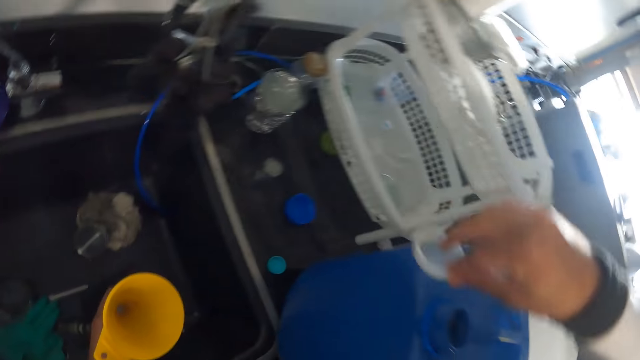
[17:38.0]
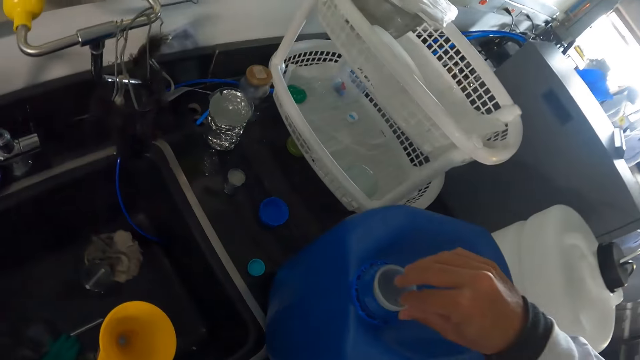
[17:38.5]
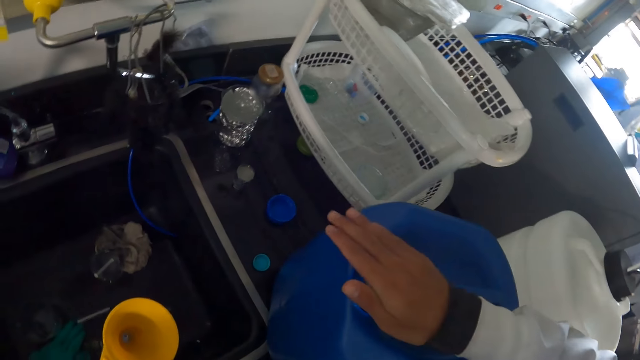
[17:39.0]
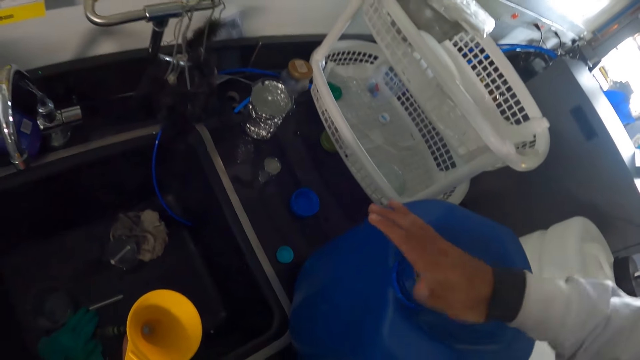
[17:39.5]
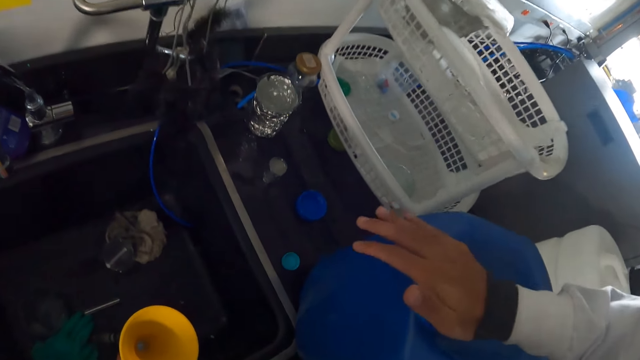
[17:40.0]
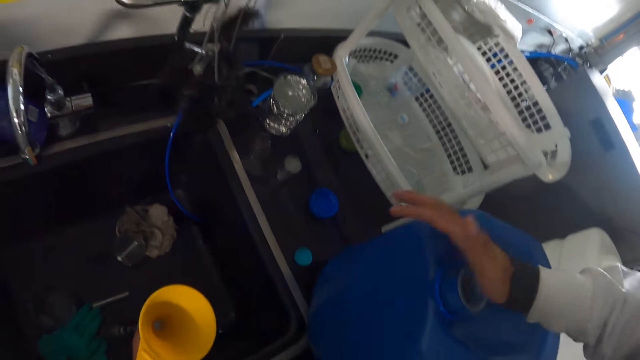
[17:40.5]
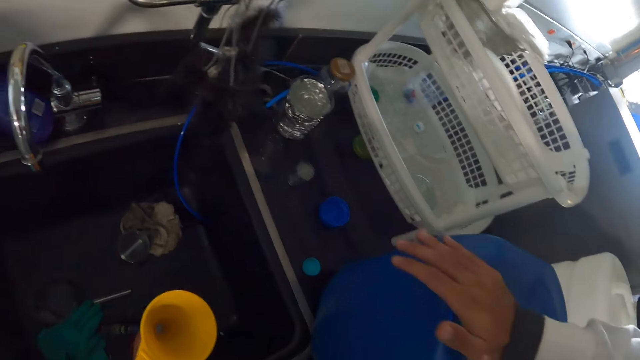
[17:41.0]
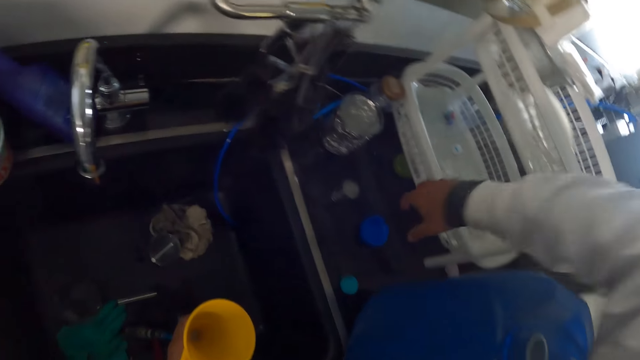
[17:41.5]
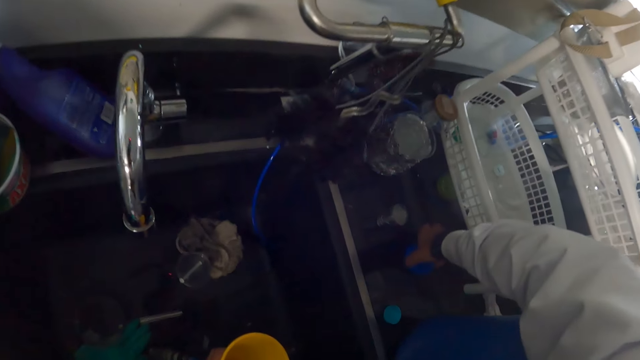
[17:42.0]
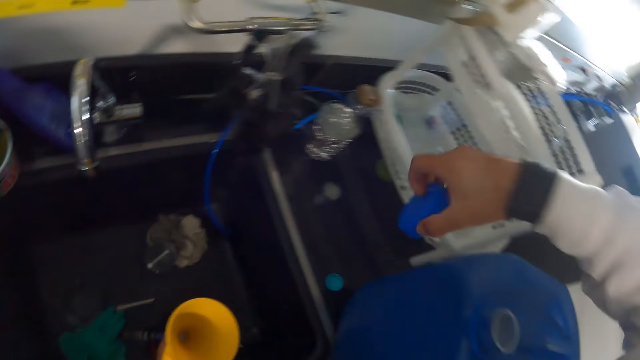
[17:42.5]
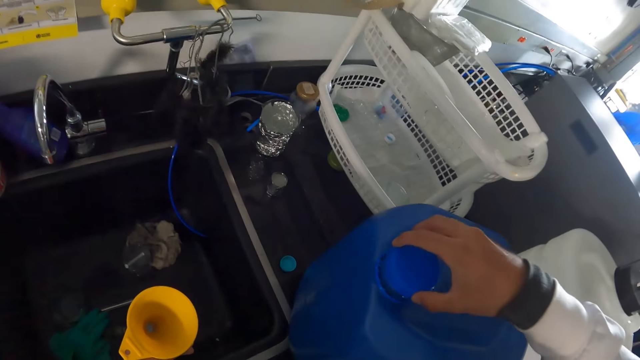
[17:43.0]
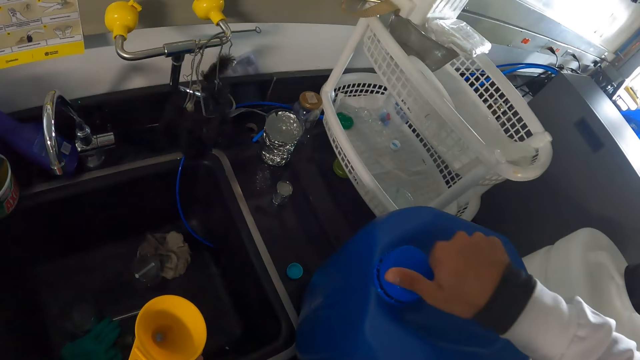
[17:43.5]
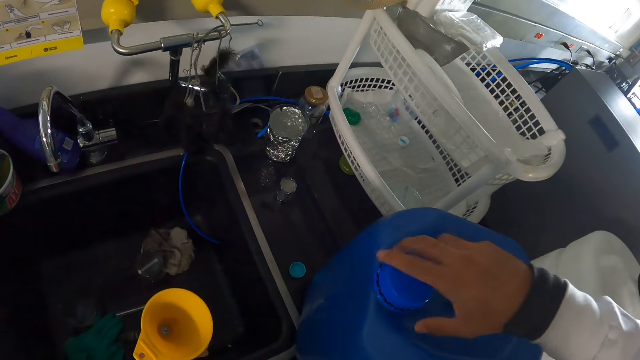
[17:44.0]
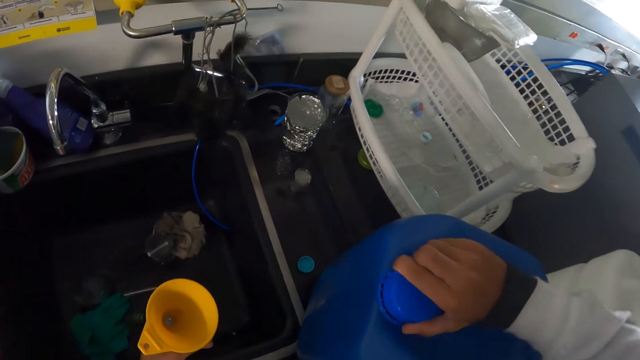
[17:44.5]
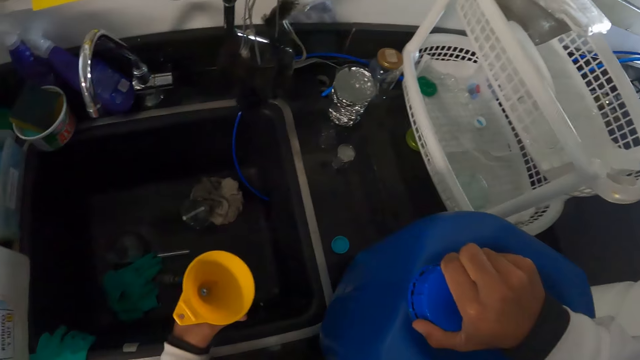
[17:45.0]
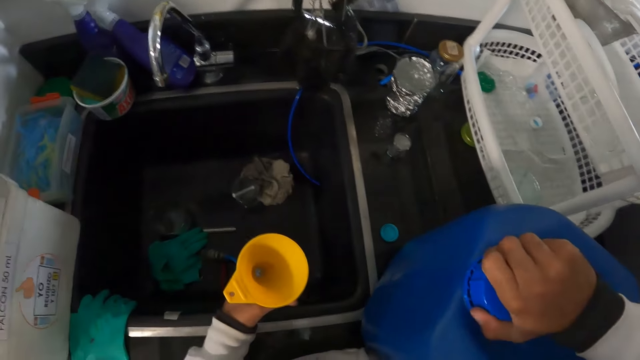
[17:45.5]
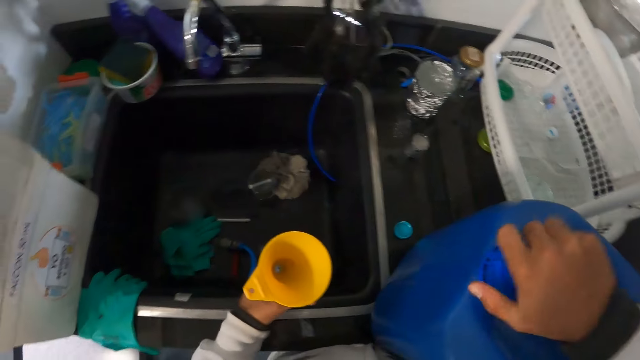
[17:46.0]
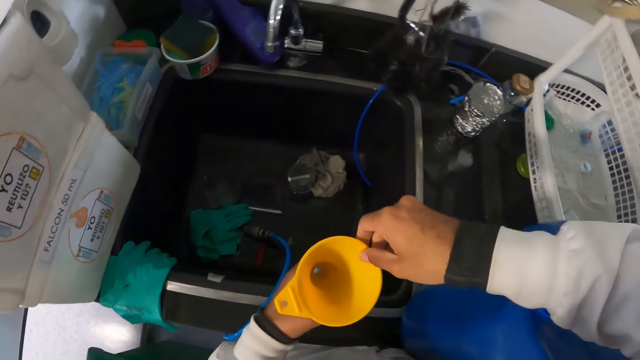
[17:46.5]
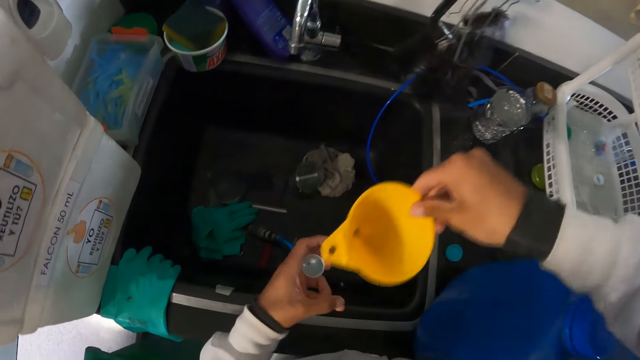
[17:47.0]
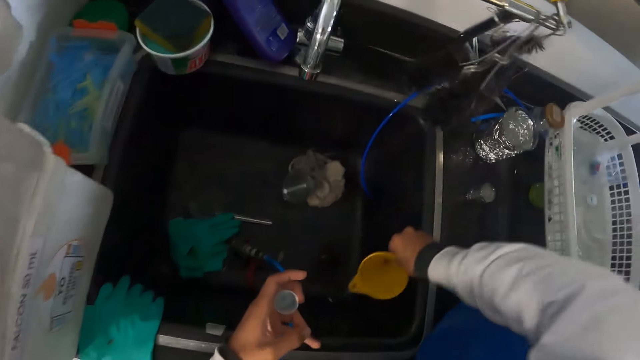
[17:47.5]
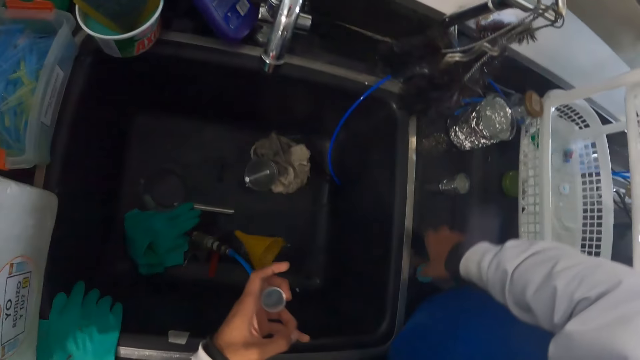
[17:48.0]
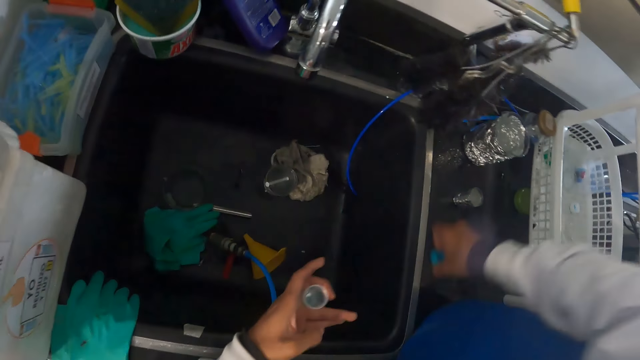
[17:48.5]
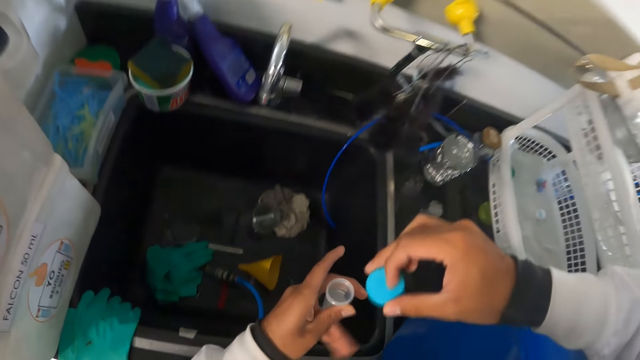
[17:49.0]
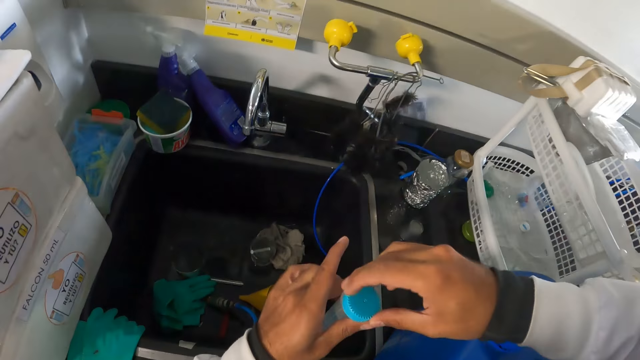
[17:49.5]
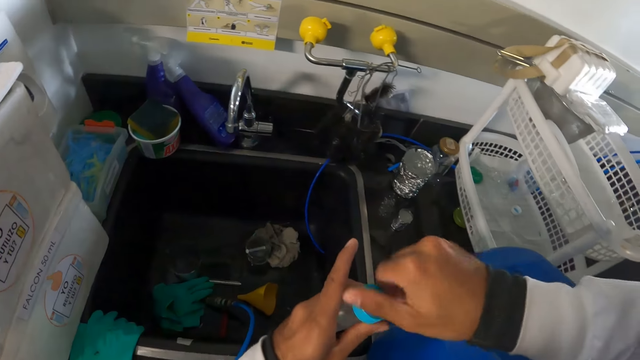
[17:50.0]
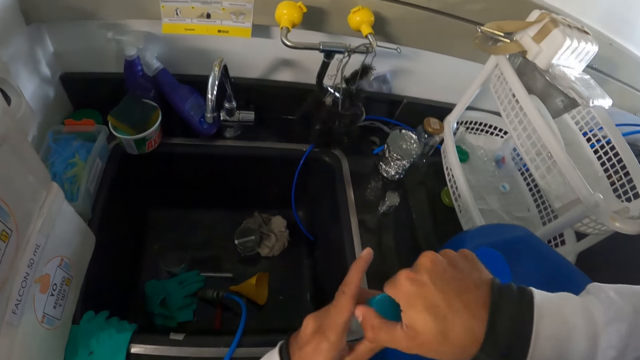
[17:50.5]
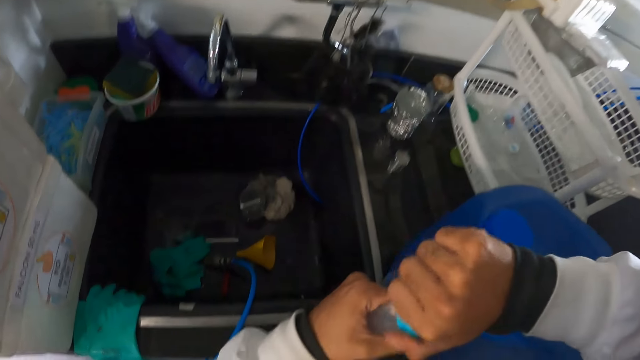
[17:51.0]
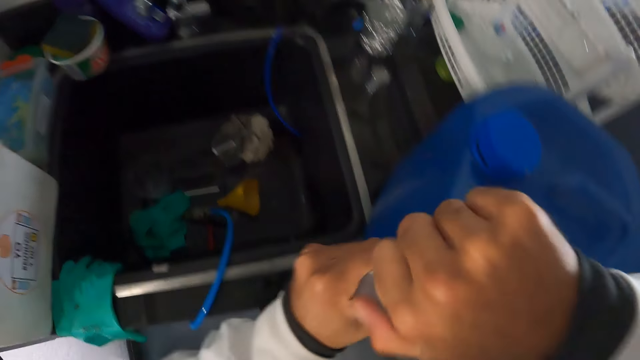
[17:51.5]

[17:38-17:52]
The camera wearer covers the gallon of chemical with the inner lid in his right hand. He picks the lid from the countertop with his right hand. He covers the gallon of chemical with the lid in his right hand. He removes the funnel from the test tube with his right hand. He drops the funnel in his right hand inside the washing sink. He picks the test tube lid from the countertop with his right hand. He covers the test tube with the lid in his right hand.

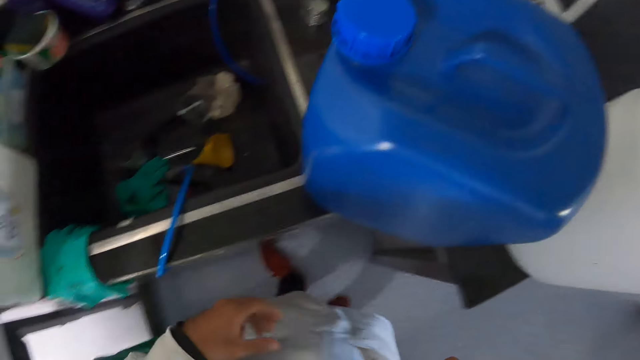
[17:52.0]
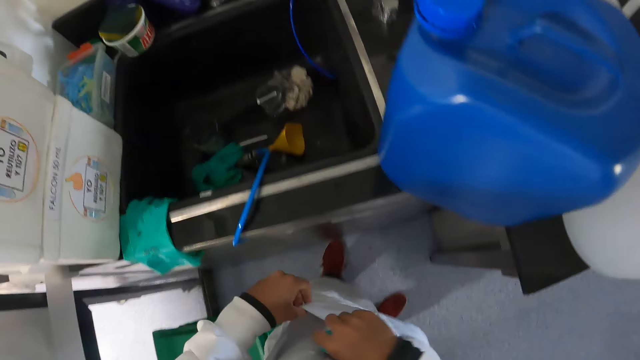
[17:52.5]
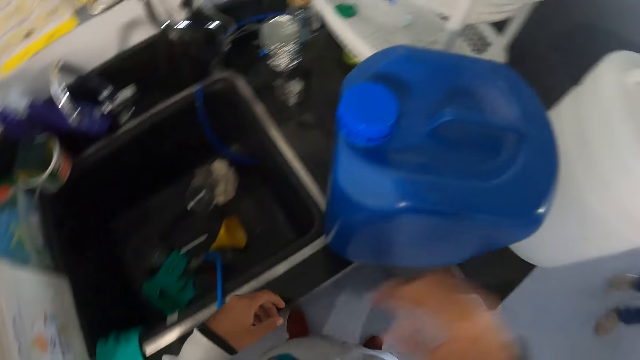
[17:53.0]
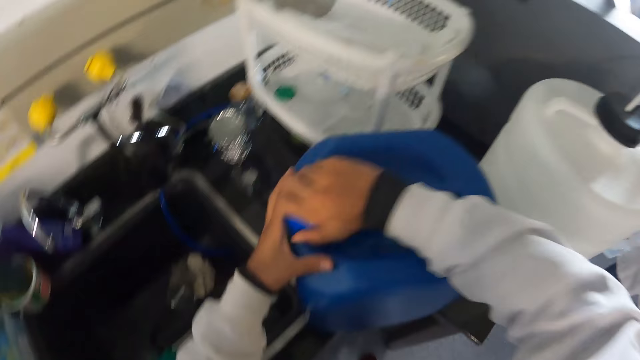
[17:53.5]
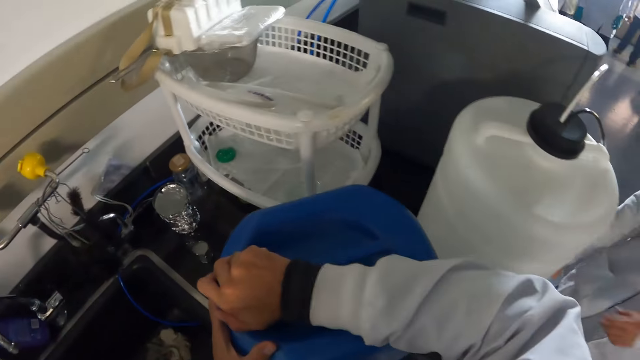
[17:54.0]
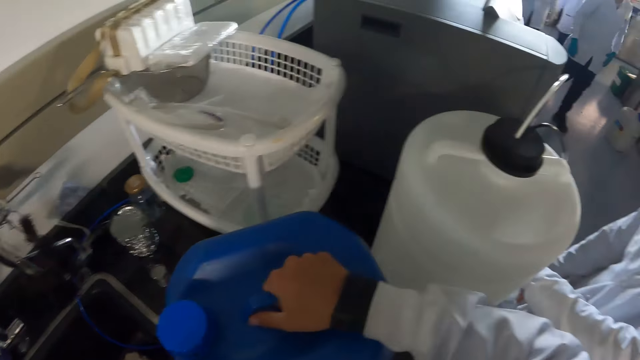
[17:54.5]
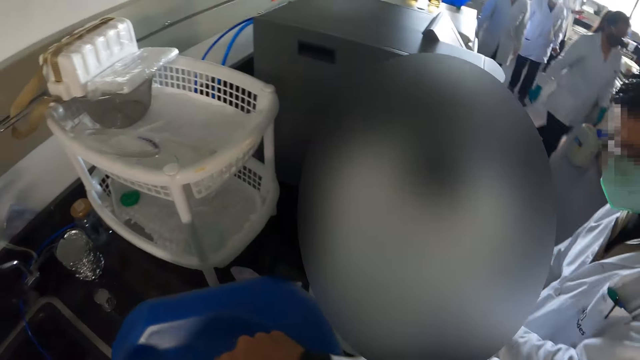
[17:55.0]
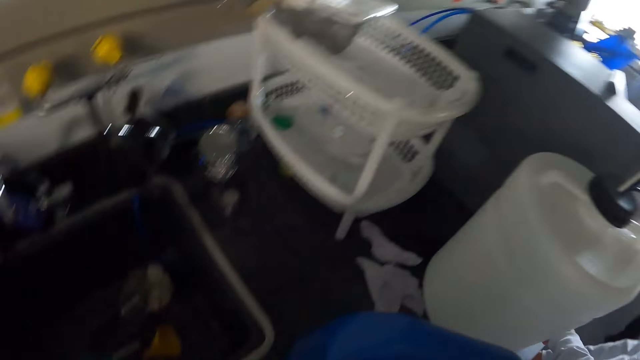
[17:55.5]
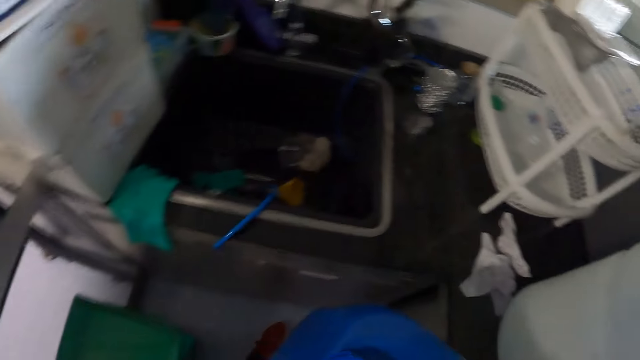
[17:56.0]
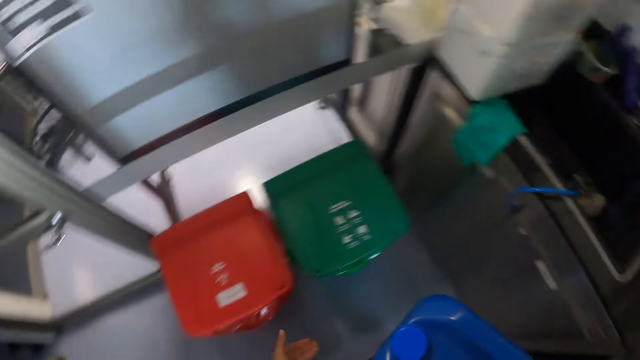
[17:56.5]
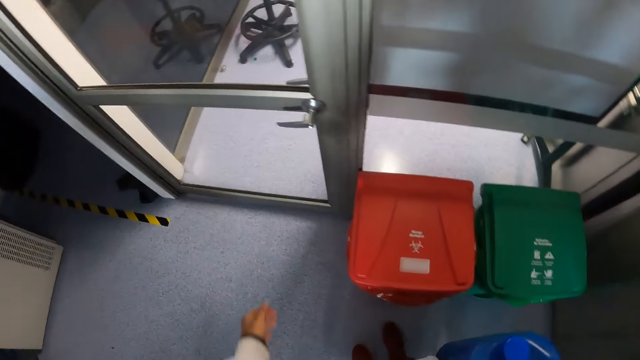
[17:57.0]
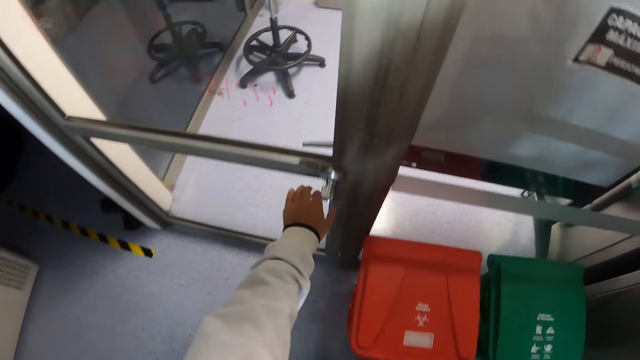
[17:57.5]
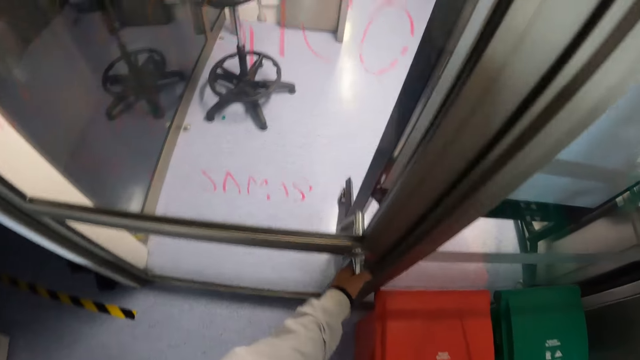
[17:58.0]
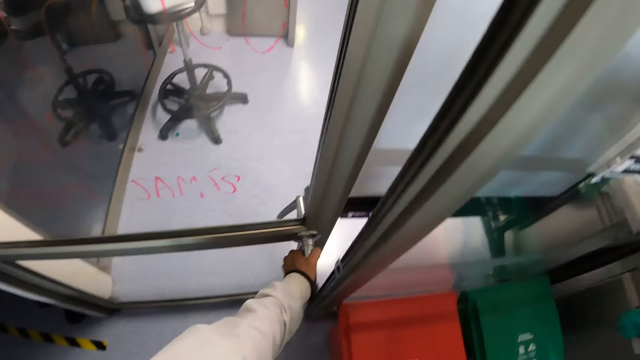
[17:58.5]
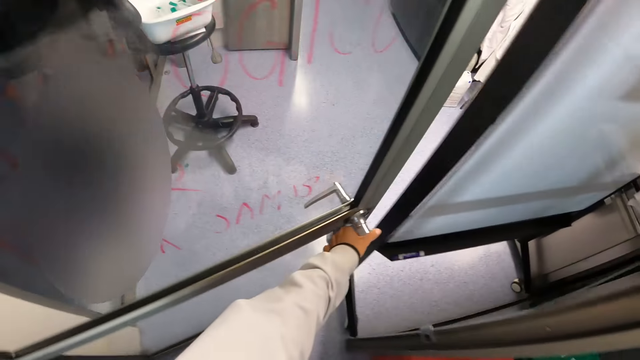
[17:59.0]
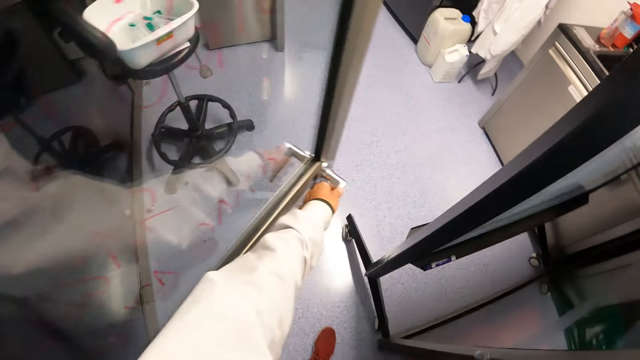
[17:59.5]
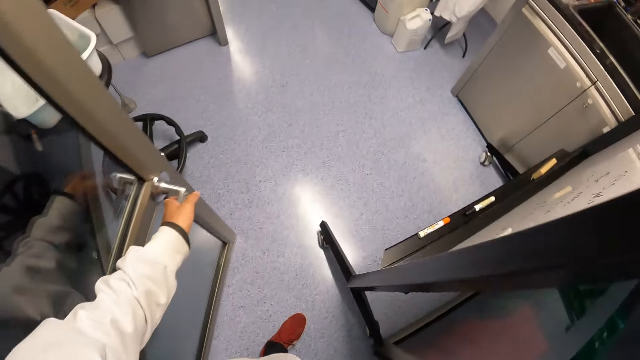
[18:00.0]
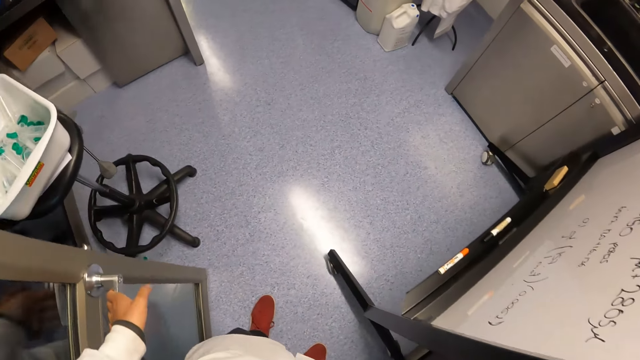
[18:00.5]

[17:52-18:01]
The camera wearer looks around. He drops the test tube inside his pocket with his right hand. He tightens the lid of the gallon of chemical or jerrycan with both hands. He holds the jerrycan. He carries the gallon of chemical from the countertop with his right hand. A woman walks across. The camera wearer opens the door with his left hand.
